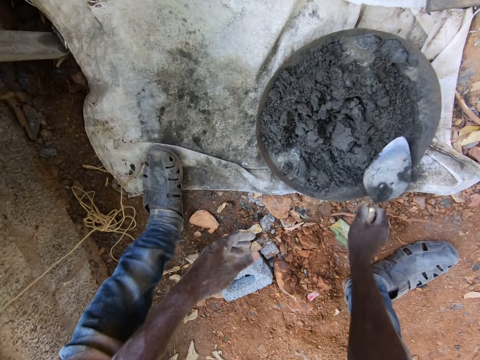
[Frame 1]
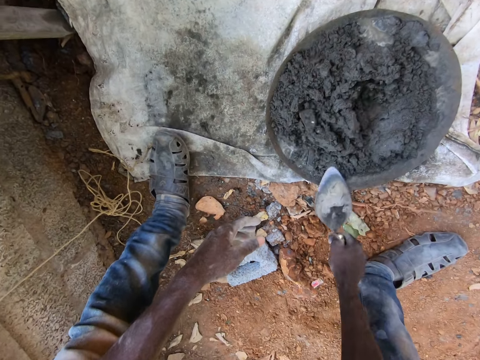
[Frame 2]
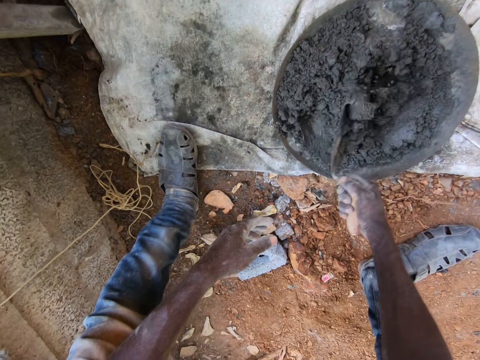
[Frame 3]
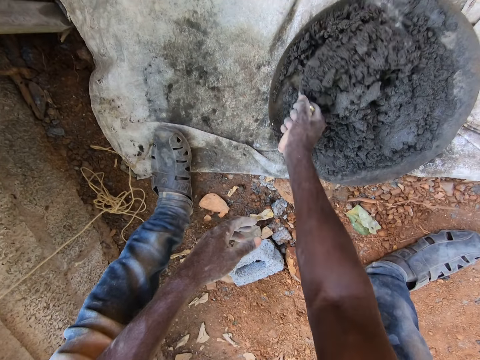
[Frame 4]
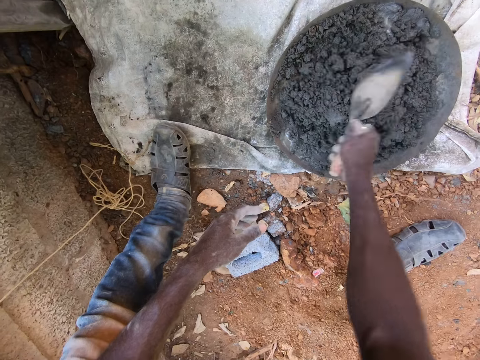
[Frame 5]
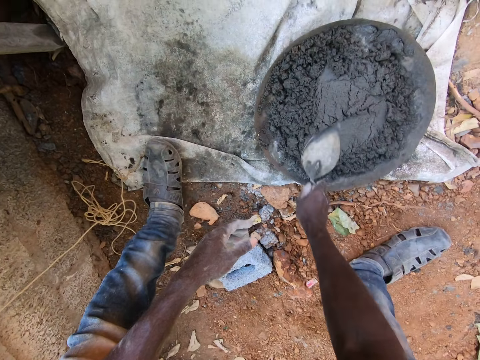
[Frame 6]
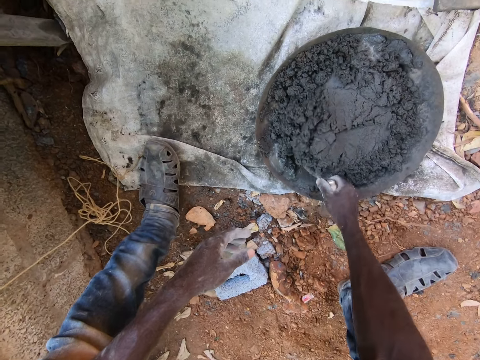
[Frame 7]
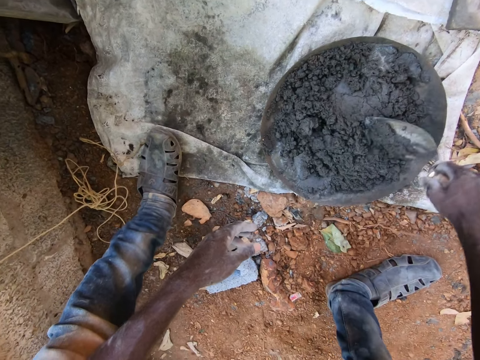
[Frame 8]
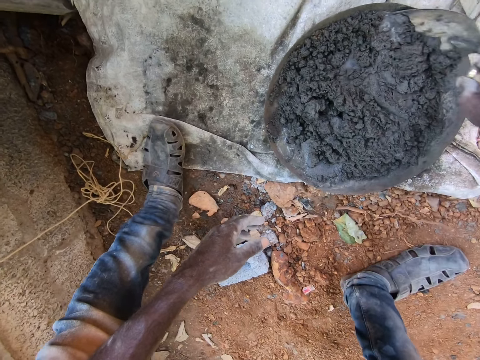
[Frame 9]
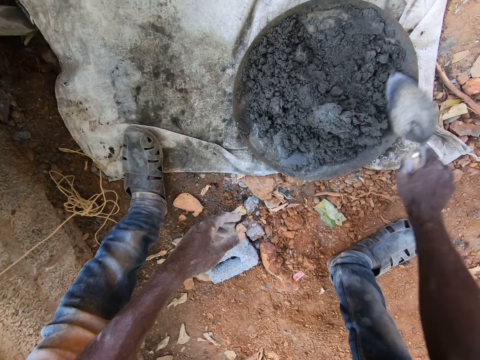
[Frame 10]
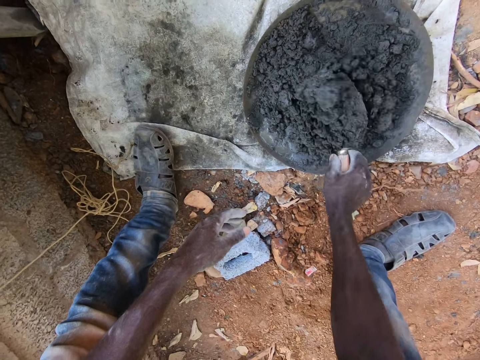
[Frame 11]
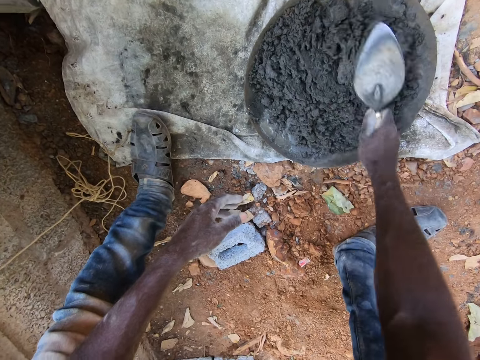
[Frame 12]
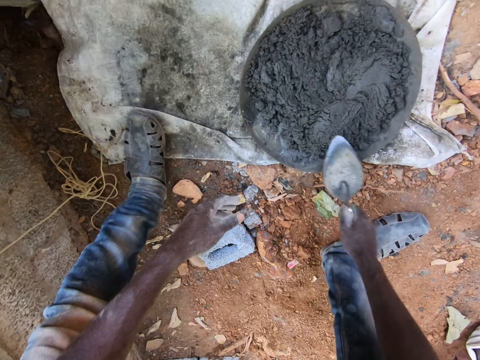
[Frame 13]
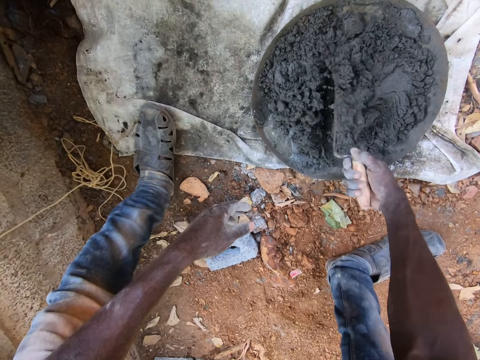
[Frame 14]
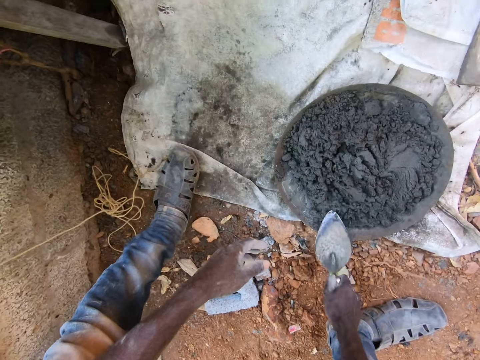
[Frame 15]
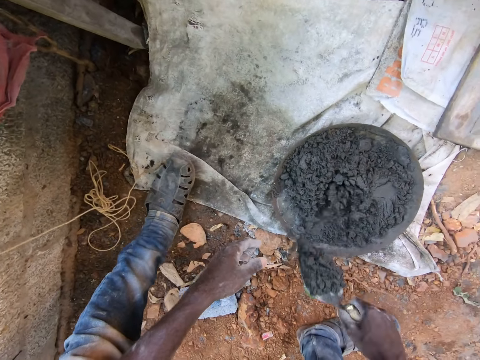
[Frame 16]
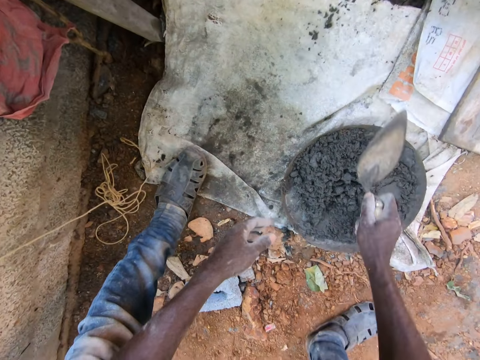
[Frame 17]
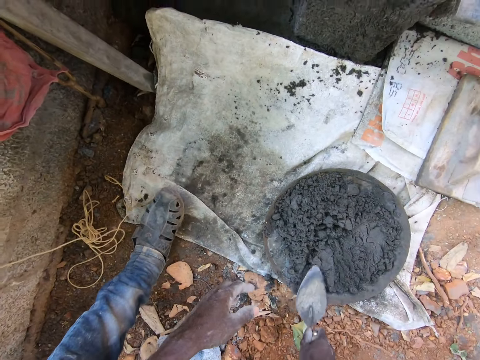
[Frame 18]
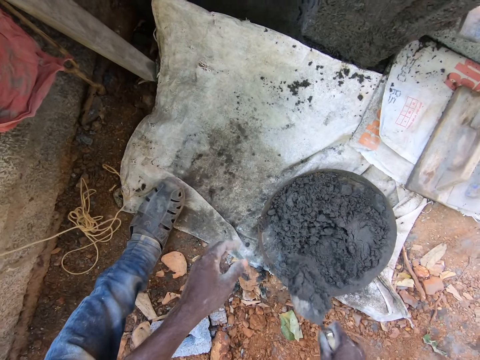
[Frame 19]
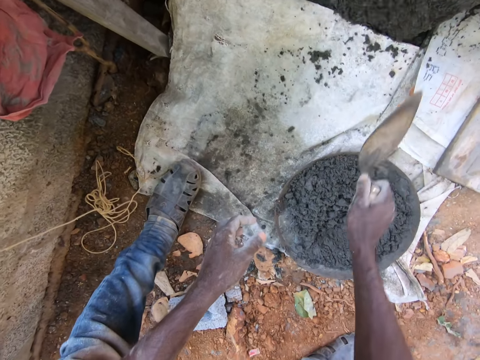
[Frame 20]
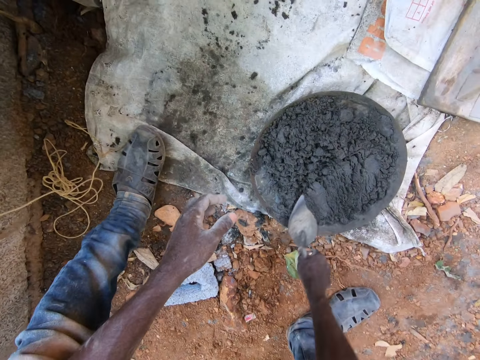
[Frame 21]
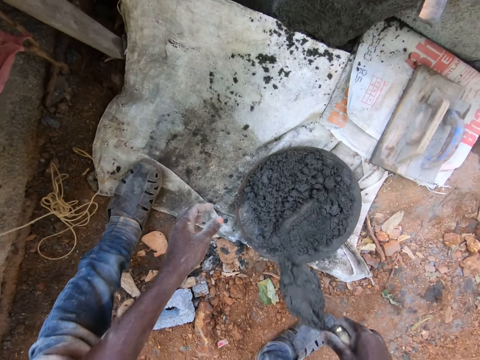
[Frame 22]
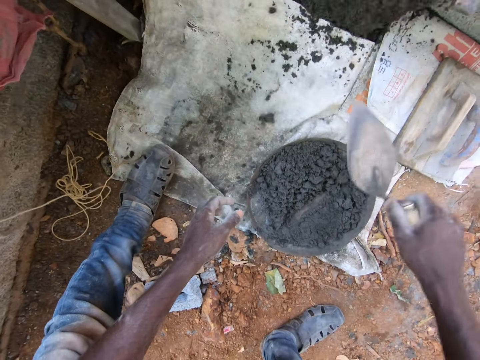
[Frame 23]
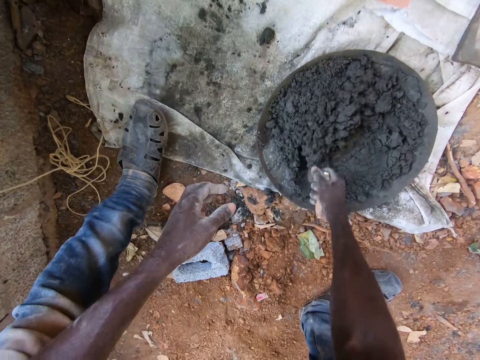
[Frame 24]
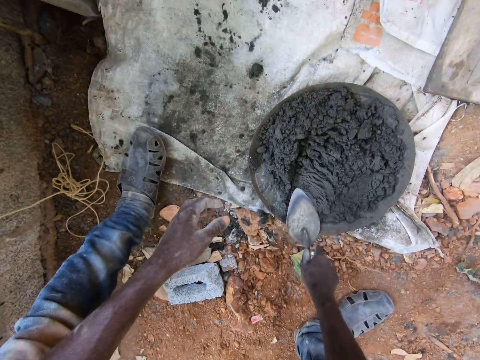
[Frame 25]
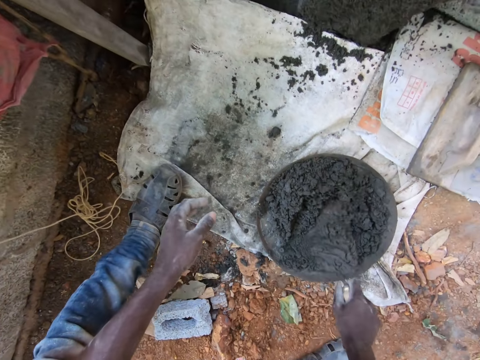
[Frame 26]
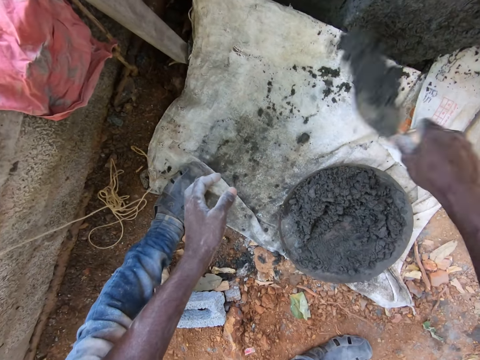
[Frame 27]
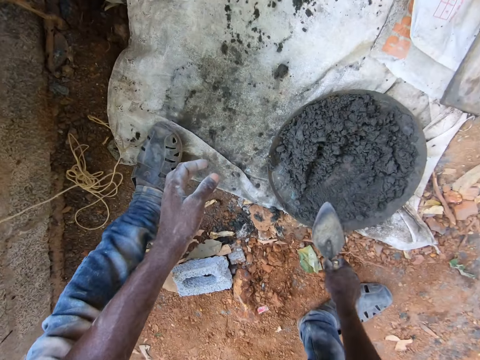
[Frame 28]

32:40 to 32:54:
The camera wearer plasters the wall of the building site with the scraper or trowel in his right hand. He scoops cement with the trowel. He applies cement to the wall. He scoops cement with the trowel. He applies cement to the wall. He scoops cement with the trowel. He scoops cement with the trowel again. He applies cement to the wall.

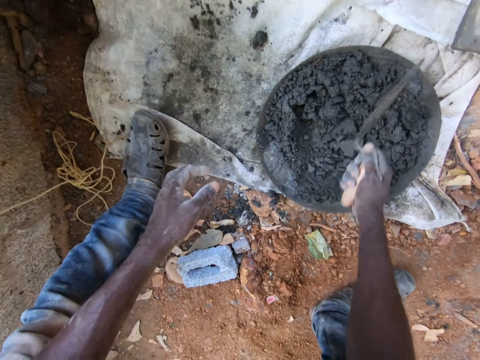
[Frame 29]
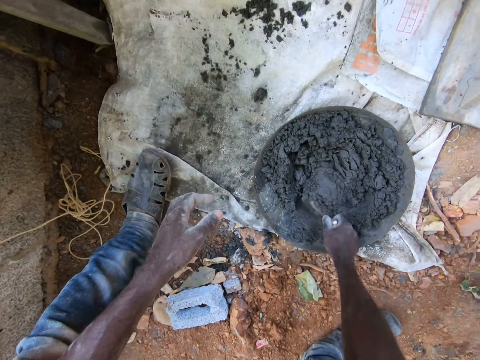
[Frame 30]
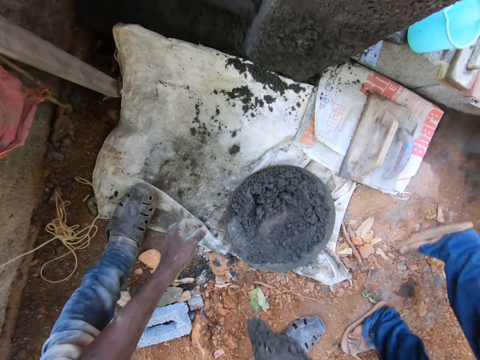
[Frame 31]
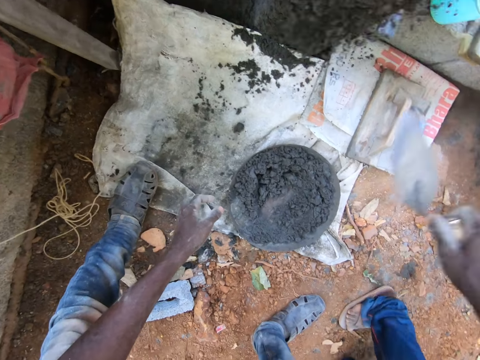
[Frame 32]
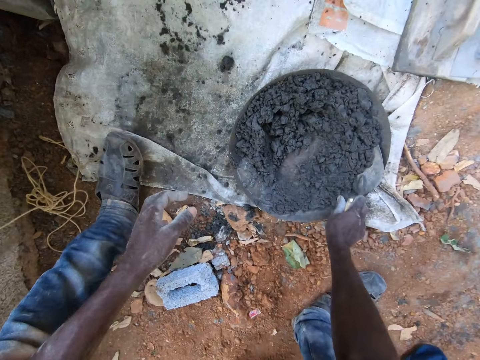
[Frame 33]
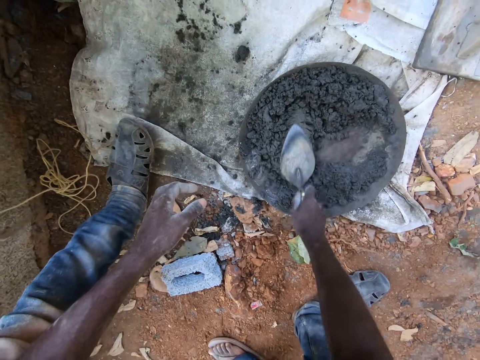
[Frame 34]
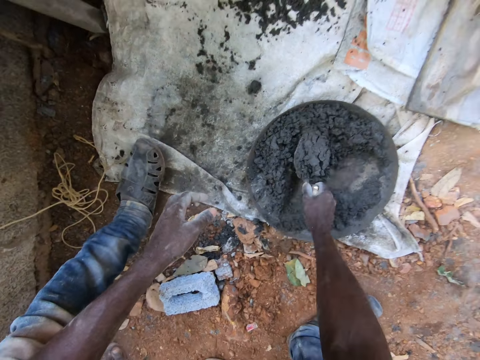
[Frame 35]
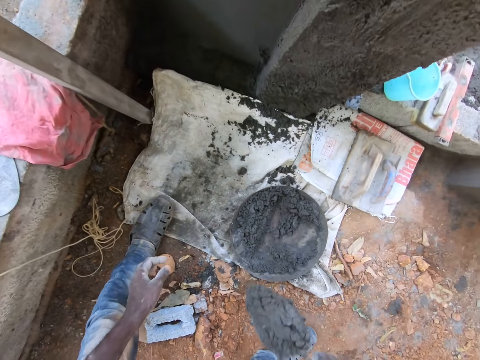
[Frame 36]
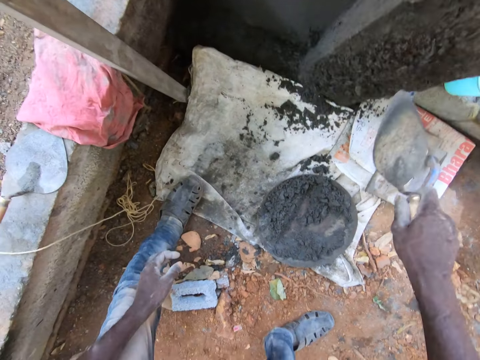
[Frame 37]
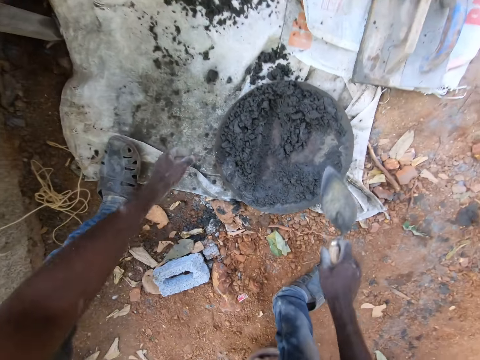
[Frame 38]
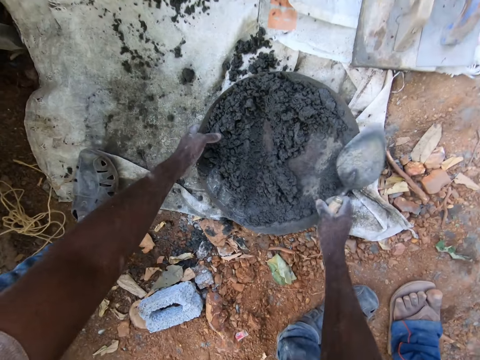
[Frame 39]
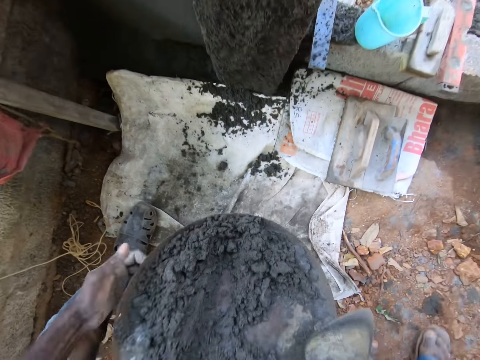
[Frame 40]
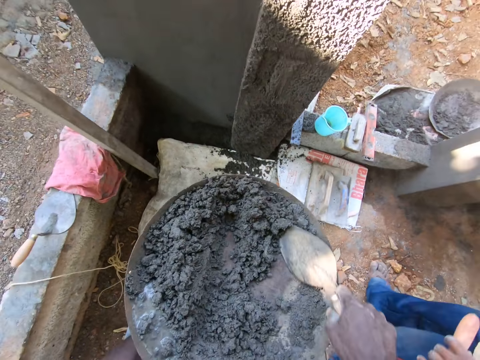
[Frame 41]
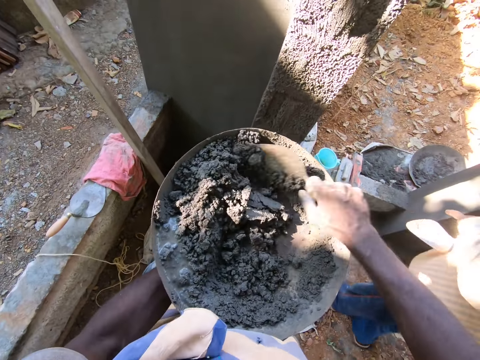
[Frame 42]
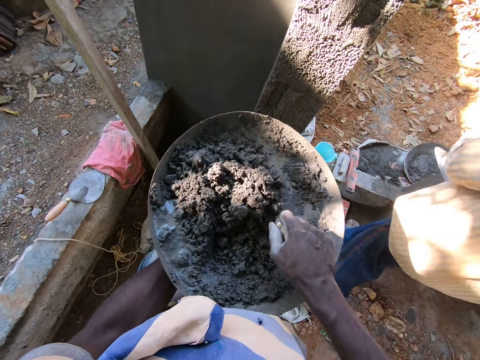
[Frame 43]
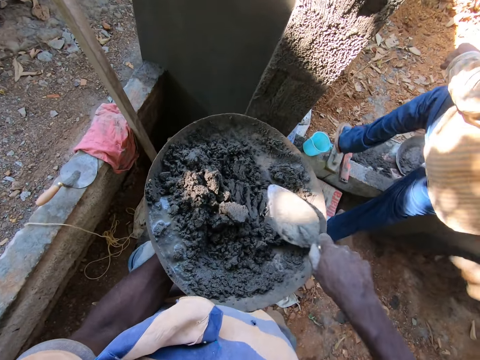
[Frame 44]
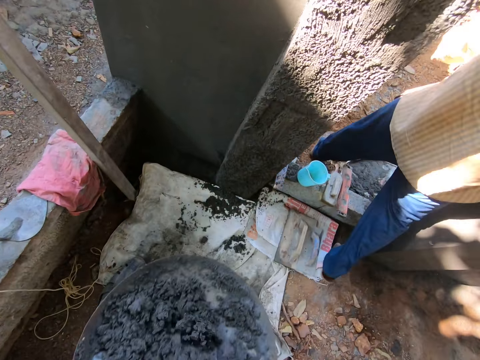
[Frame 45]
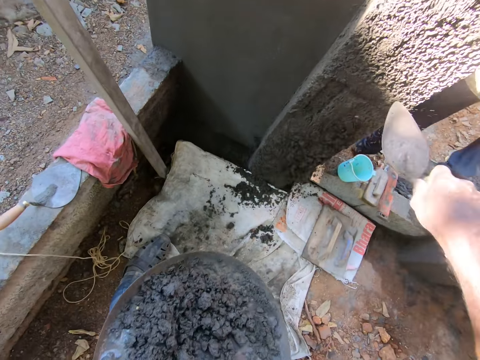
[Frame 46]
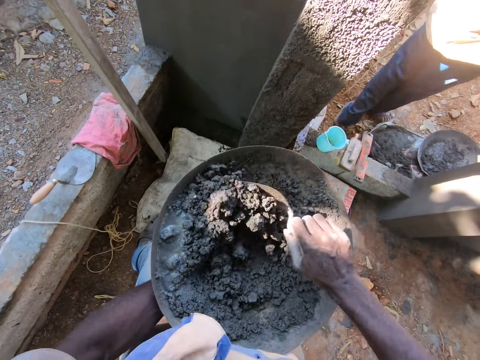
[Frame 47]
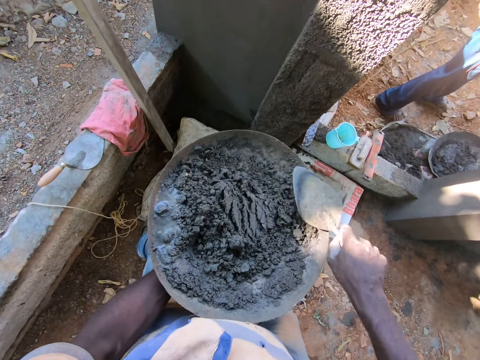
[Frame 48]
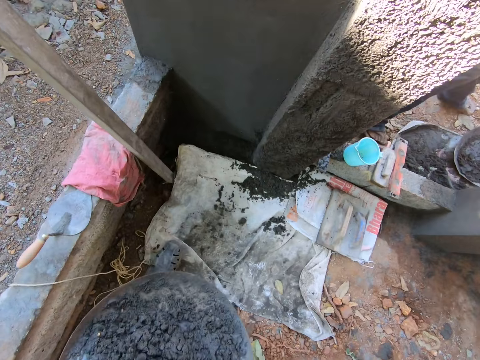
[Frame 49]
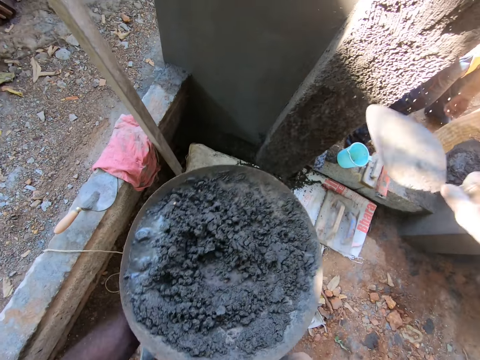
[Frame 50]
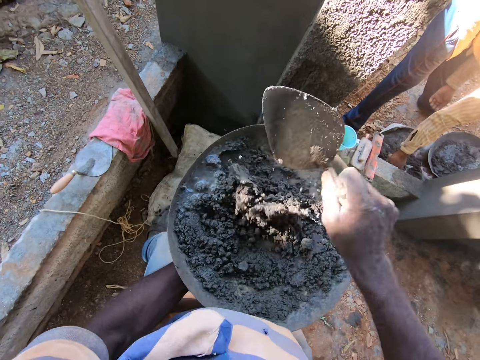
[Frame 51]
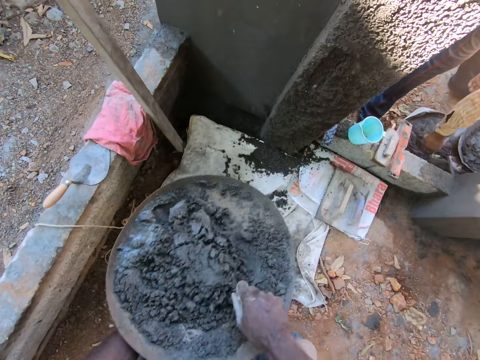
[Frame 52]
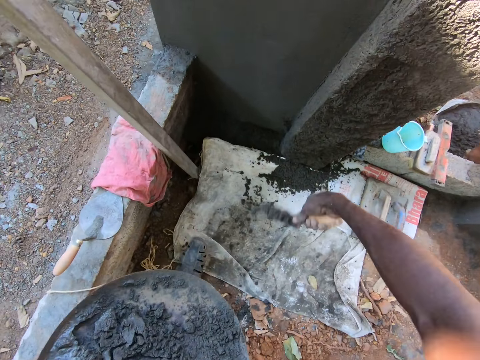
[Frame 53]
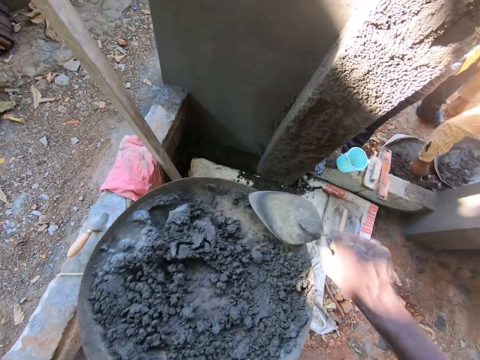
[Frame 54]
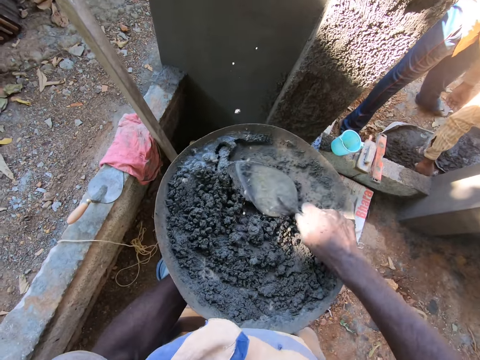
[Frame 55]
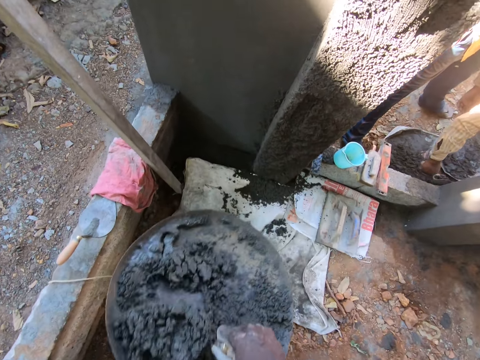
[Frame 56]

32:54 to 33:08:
The camera wearer scoops cement with a trowel. He pulls the trowel off the cement. He scoops cement with the trowel. He applies cement to the wall. He scoops cement with the trowel. He pulls the trowel off the cement. He presses the cement with the trowel. He scoops cement with the trowel. He applies cement to the wall. He holds the bowl. He lifts the pan from the ground with both hands. He mixes cement mortar in the pan with the scraper in his right hand. A man walks past the door of the building site. The camera wearer scoops cement with the trowel. He plasters the wall of the building site with the scraper in his right hand. He mixes the cement with the trowel. He applies cement to the wall. He mixes the cement with the trowel. He scoops cement with the trowel. He applies cement to the wall. He mixes the cement with the trowel.
